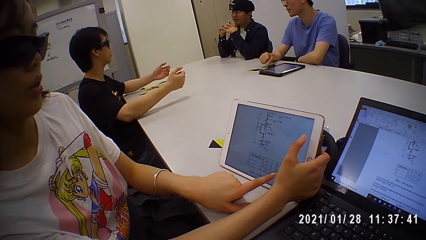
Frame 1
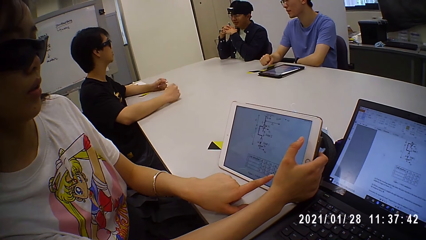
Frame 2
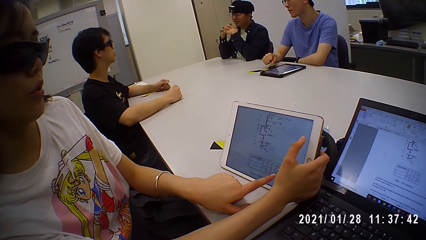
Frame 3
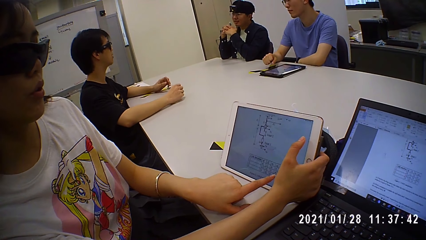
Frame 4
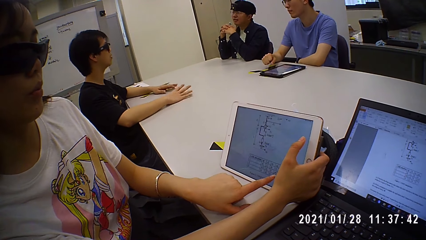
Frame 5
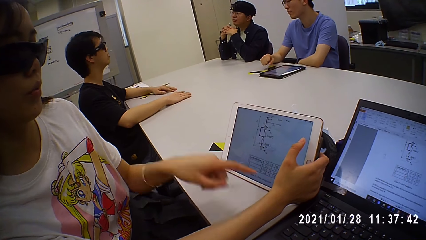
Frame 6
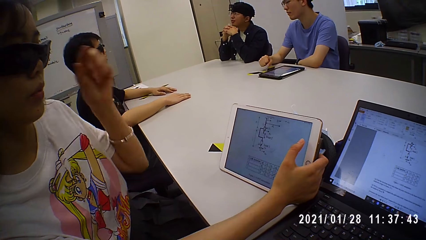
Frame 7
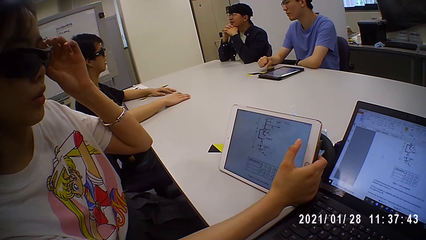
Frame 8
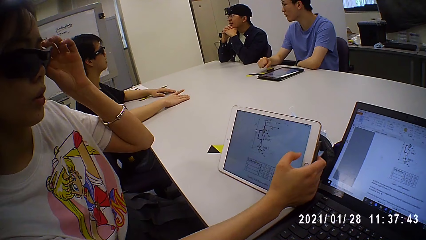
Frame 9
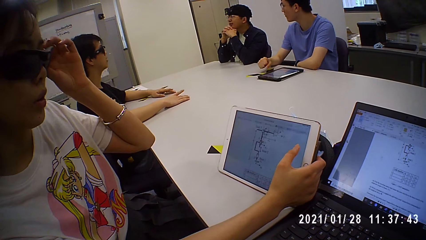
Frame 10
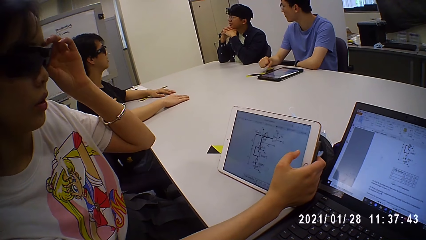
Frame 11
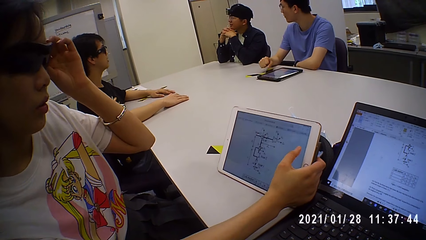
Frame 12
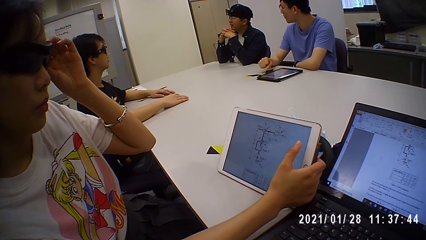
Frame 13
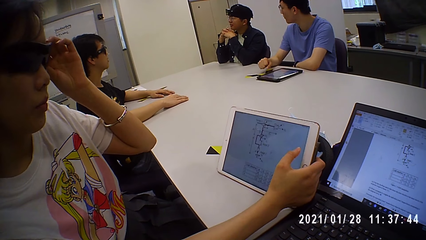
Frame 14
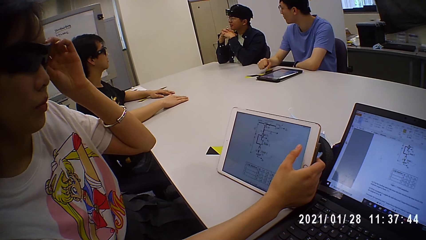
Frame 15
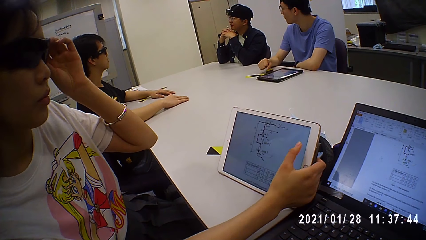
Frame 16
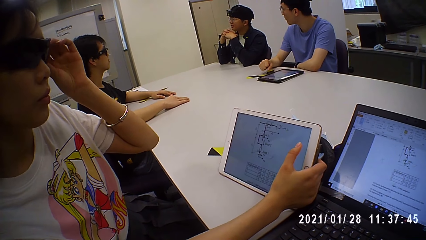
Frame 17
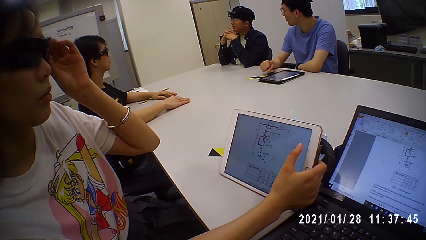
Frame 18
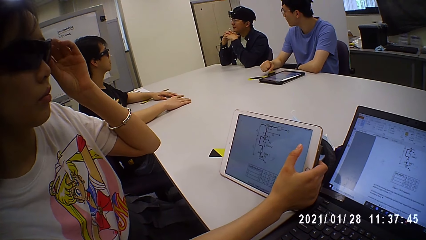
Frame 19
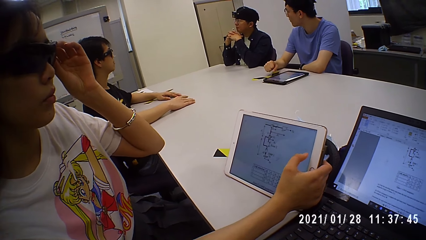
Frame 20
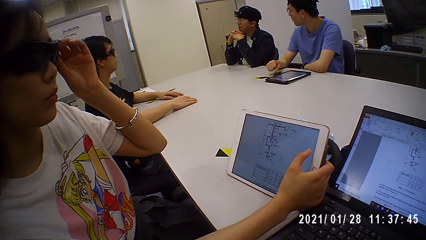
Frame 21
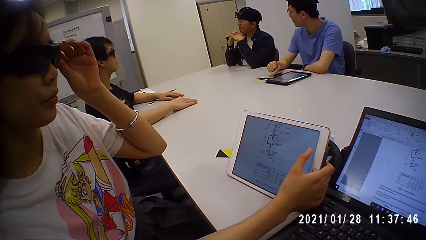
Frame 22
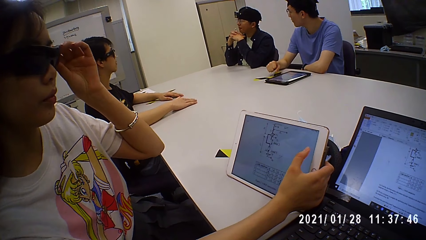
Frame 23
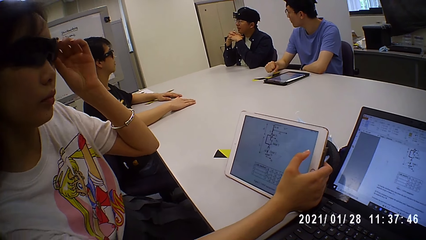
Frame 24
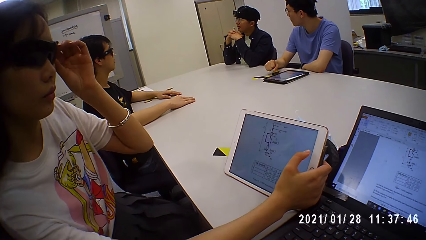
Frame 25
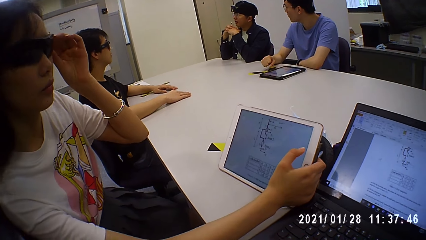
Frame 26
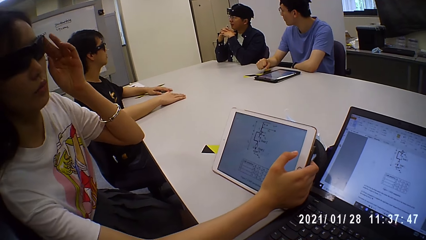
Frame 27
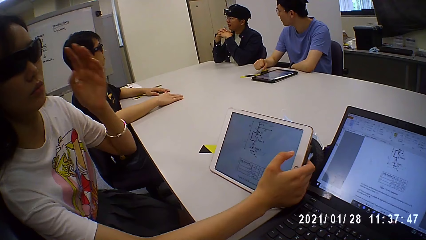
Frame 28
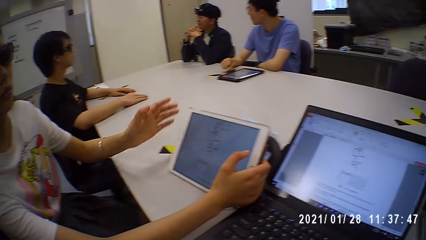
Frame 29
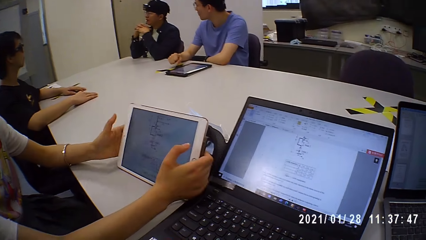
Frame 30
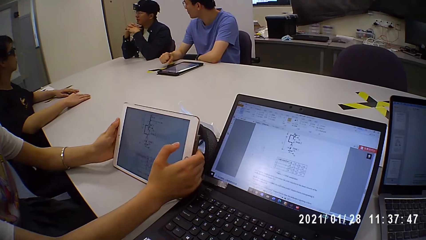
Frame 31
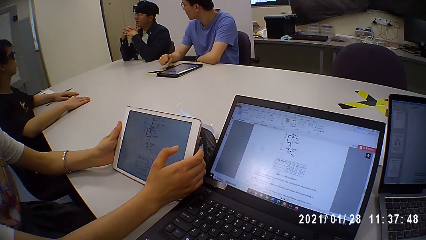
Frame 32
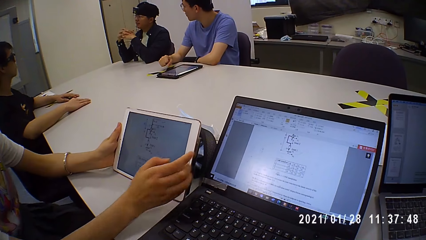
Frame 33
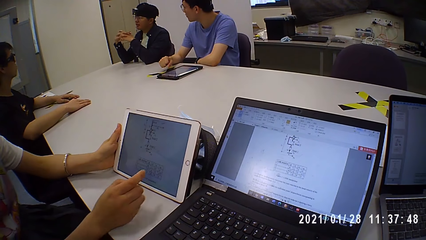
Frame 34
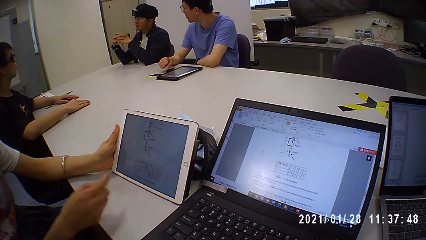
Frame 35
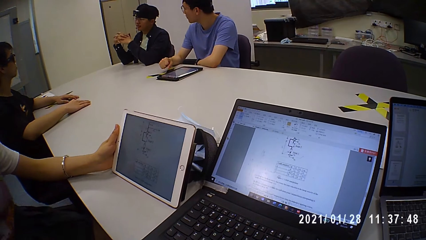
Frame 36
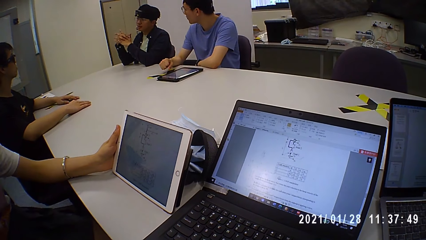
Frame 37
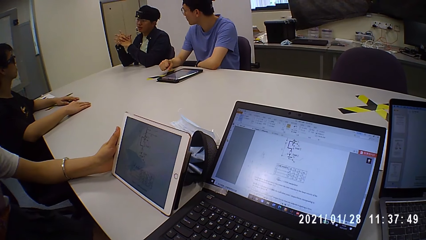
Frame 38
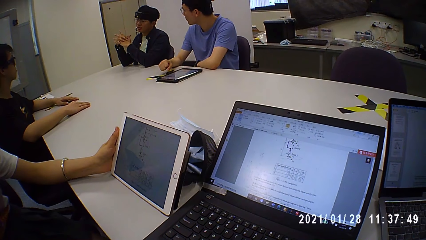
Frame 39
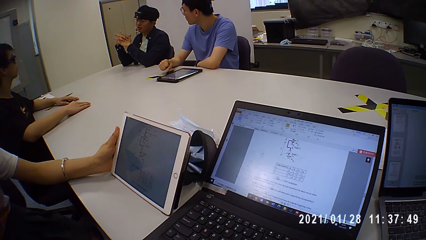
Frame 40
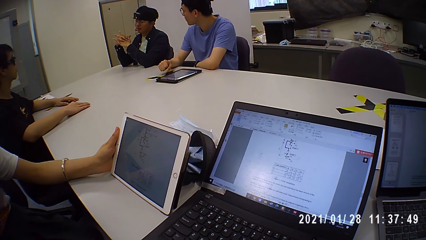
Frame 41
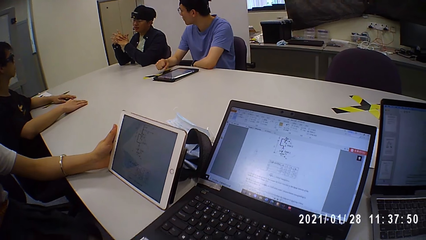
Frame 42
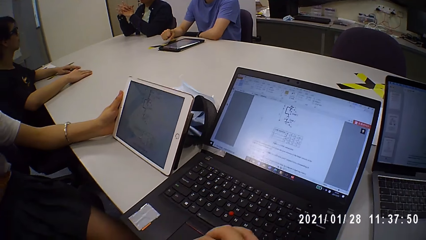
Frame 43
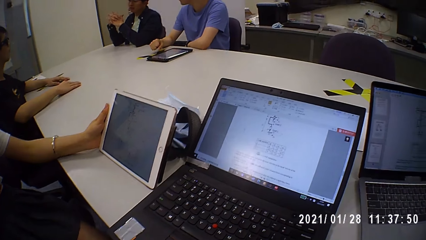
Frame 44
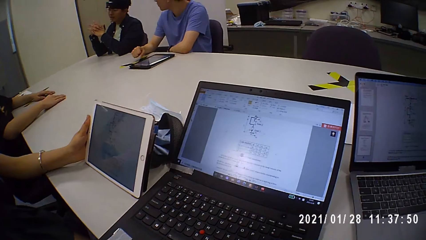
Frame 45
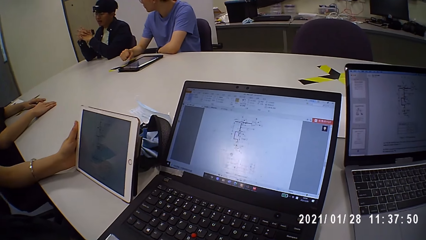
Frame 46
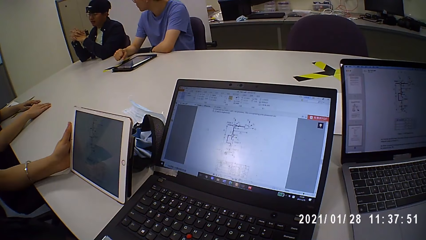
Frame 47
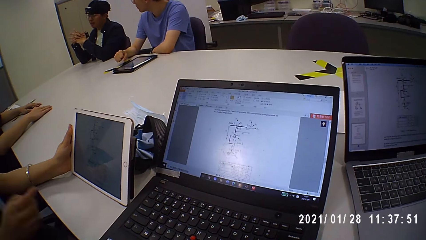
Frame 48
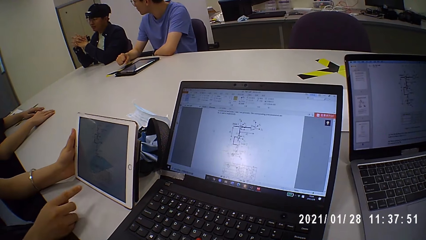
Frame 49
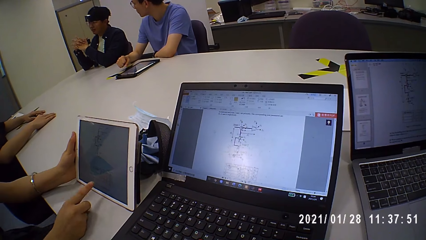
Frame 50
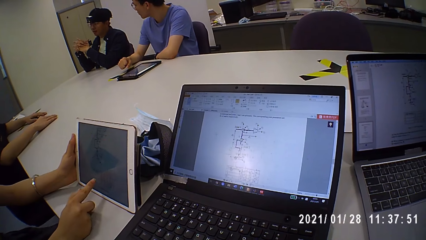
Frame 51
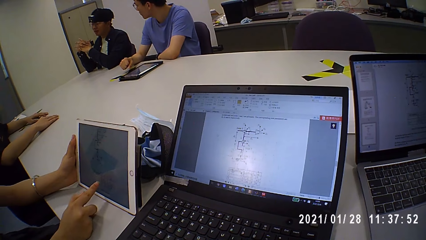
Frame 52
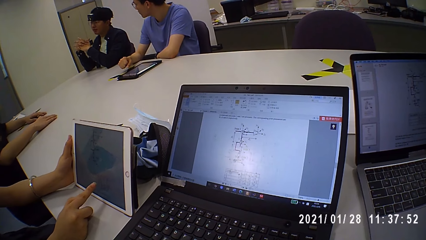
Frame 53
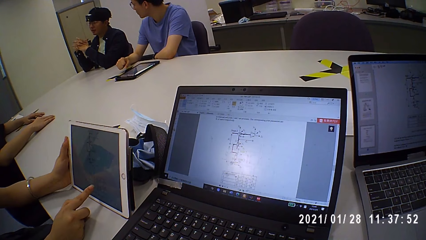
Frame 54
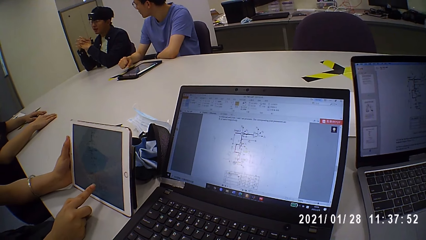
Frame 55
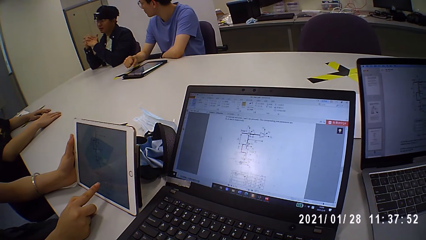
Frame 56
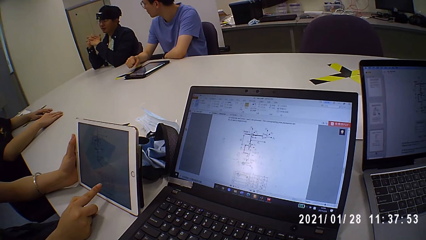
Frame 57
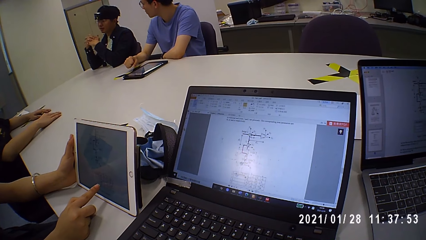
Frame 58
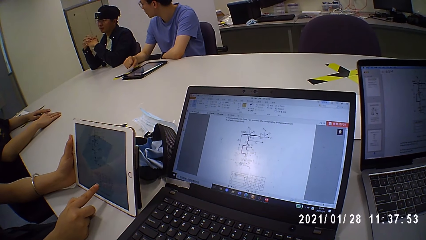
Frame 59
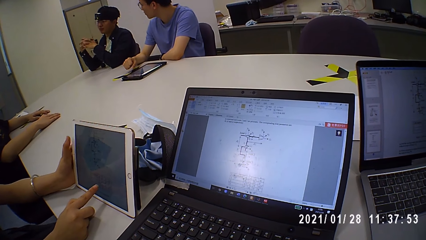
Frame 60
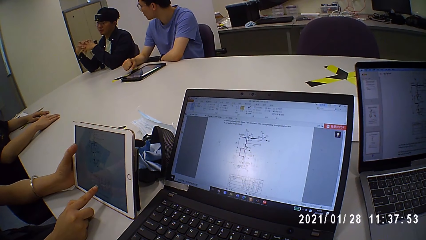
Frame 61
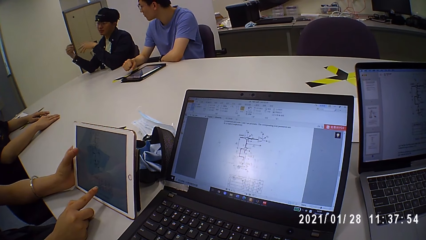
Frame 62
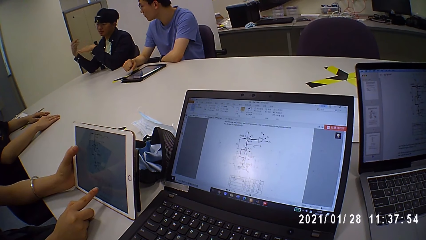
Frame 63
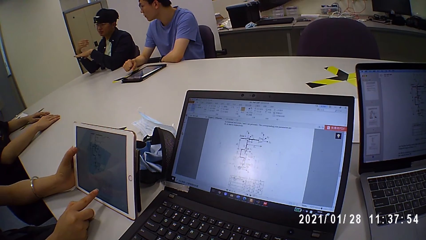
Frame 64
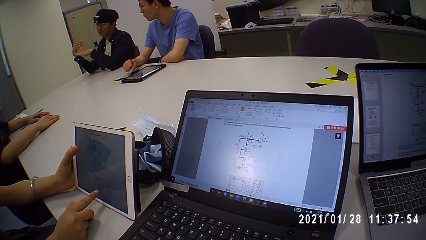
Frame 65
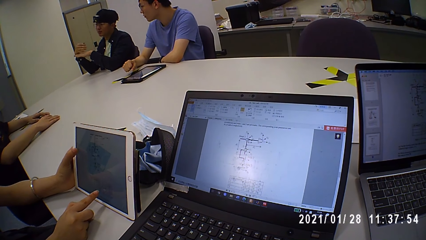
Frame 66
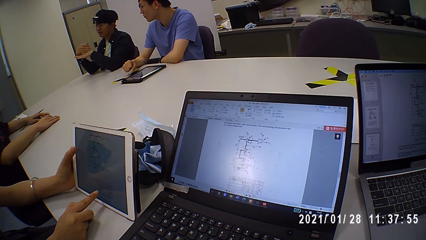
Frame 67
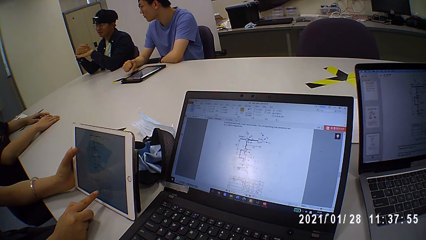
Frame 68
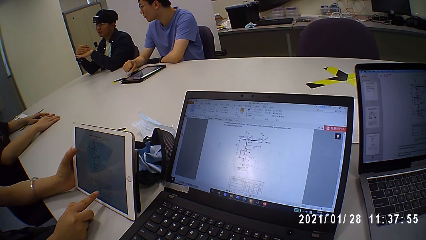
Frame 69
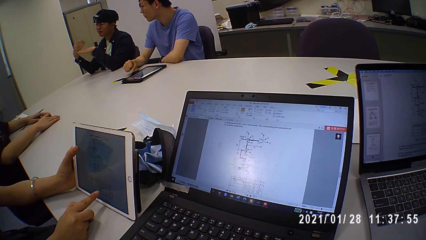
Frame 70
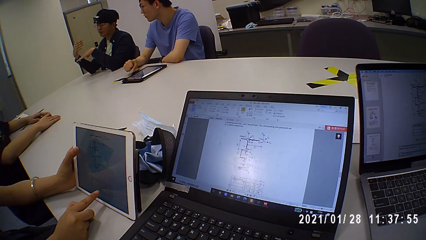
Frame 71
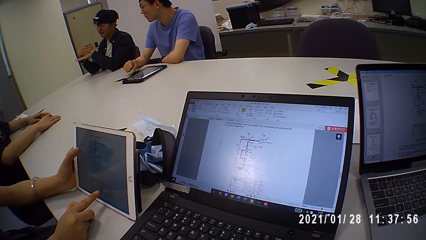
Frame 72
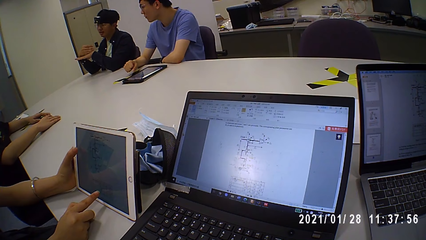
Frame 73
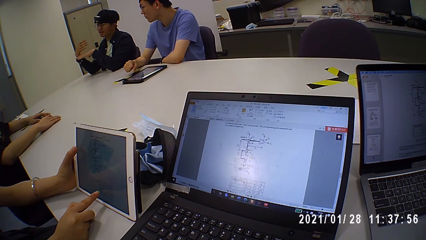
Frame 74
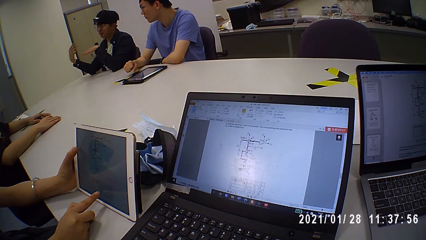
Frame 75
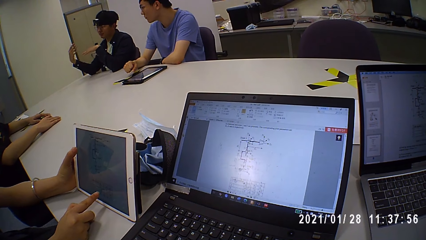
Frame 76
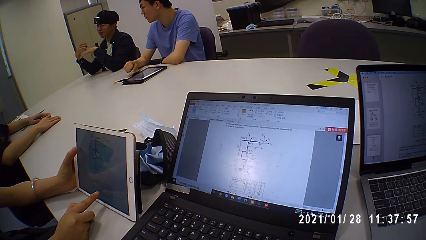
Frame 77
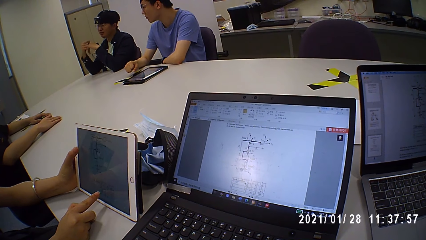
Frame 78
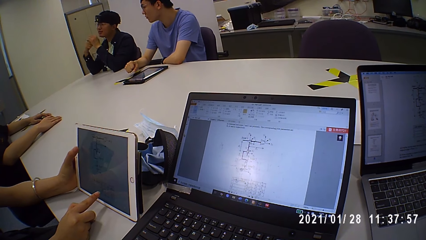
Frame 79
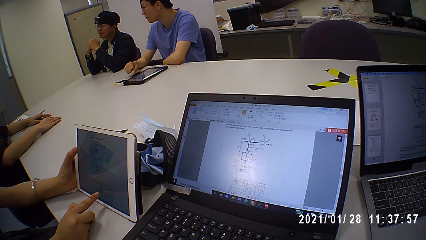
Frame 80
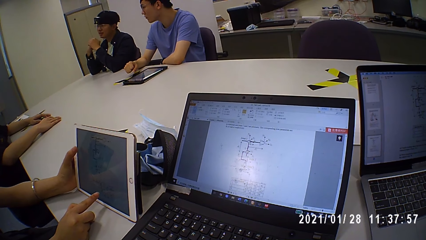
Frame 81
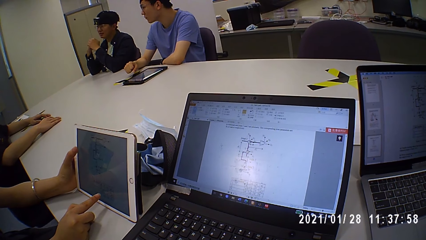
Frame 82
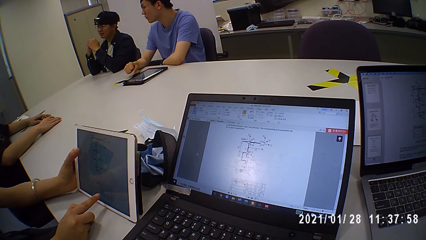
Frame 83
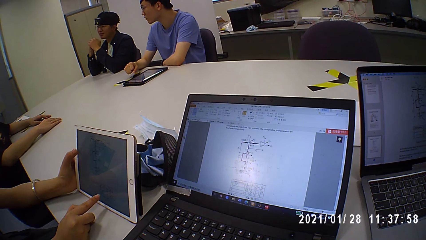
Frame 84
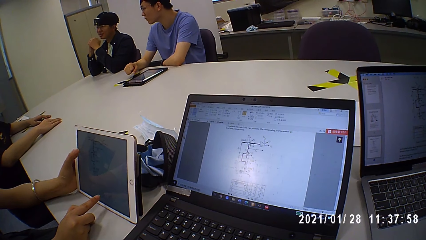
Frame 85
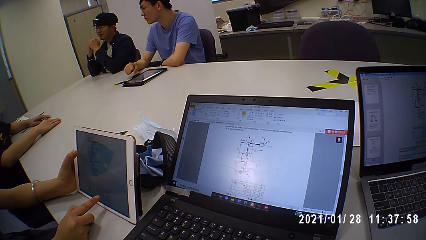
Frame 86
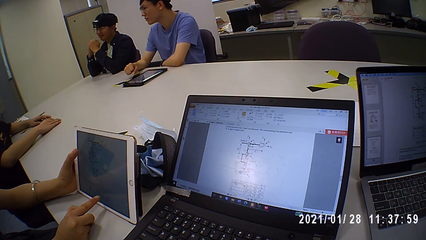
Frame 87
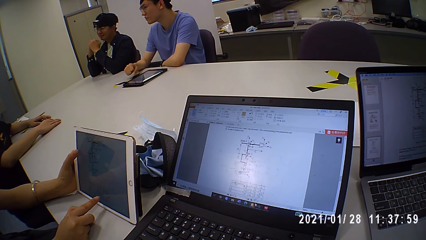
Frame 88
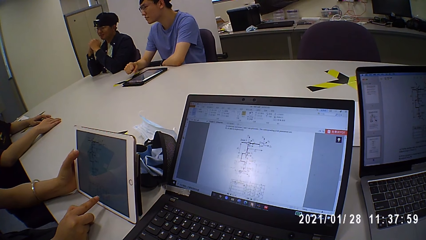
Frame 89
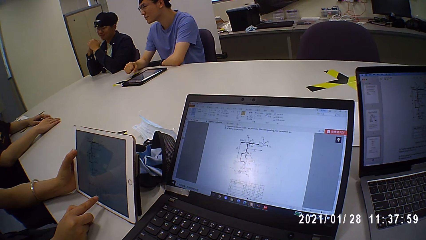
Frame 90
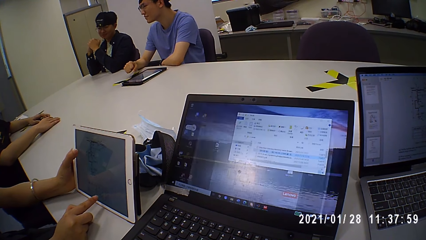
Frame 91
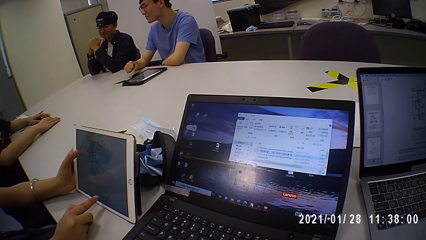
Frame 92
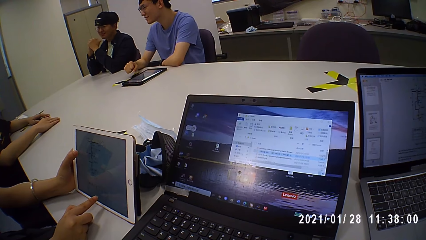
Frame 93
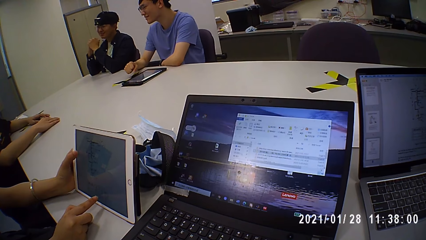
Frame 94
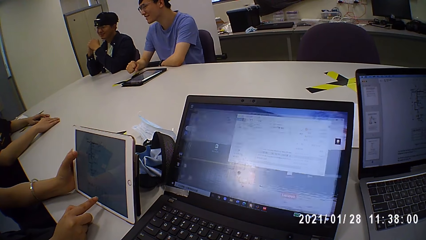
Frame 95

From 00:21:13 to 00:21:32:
A man places his left hand on his legs. Another man places his hands on the table and taps his hands on the table. The woman touches the glasses, adjusts the pair of sunglasses on her face with her left hand, and operates the tablet on the table with her right hand. The woman holds the tablet on the table with both hands and moves the hand. The camera wearer looks around. The woman places her right hand on the table. The man operates the laptop. The woman operates the tablet on the table with her left hand. The camera wearer operates the laptop.
